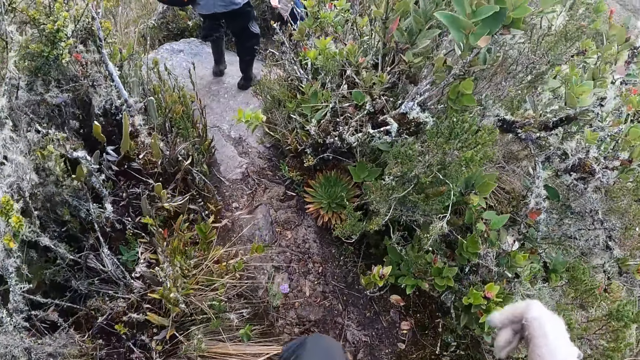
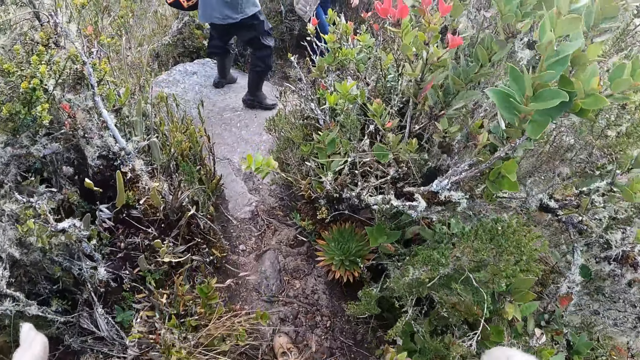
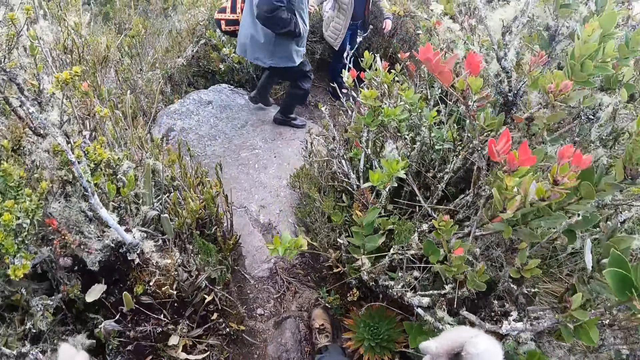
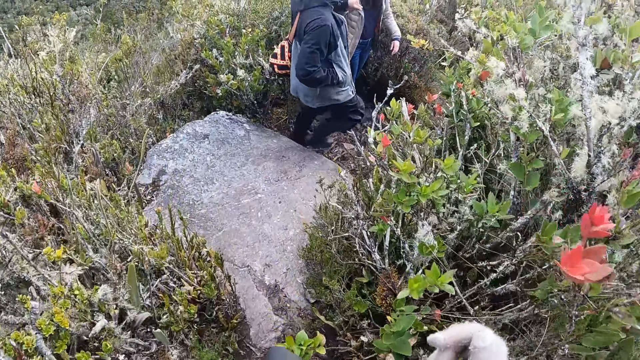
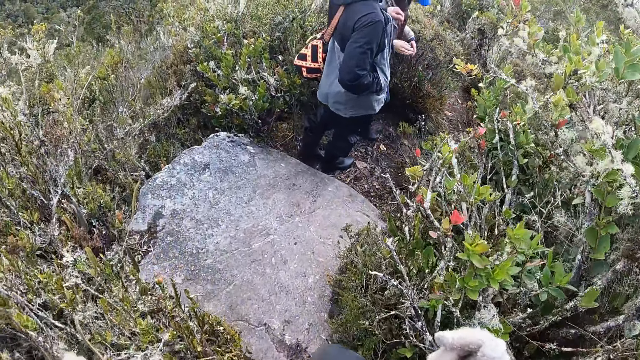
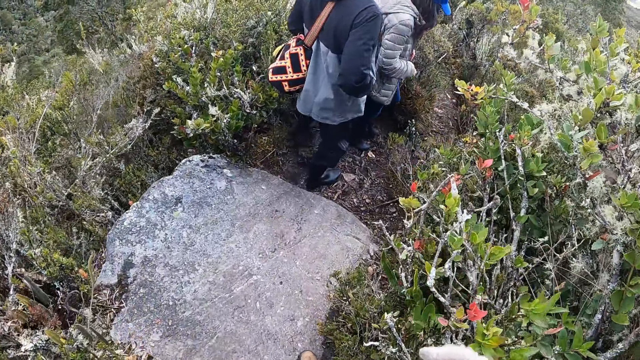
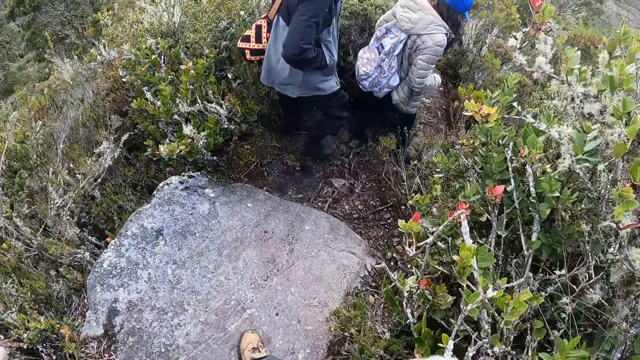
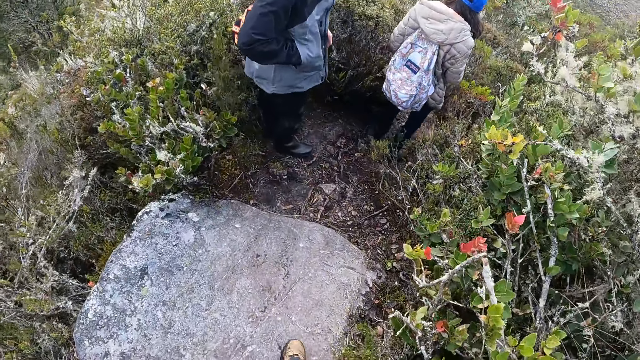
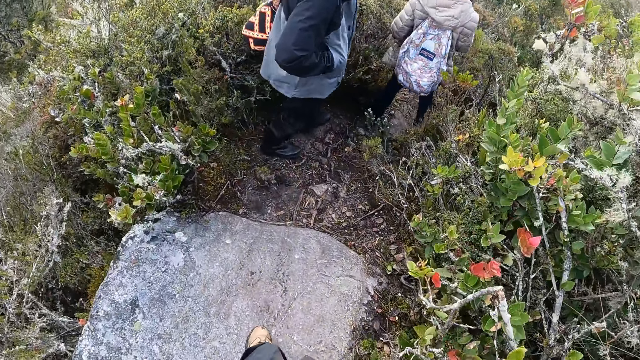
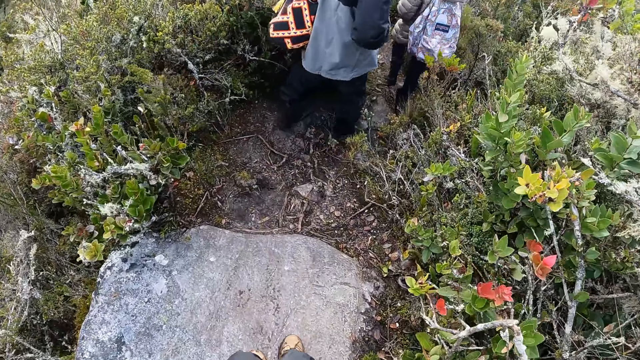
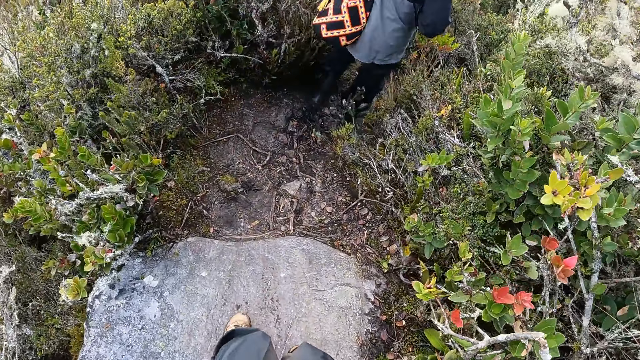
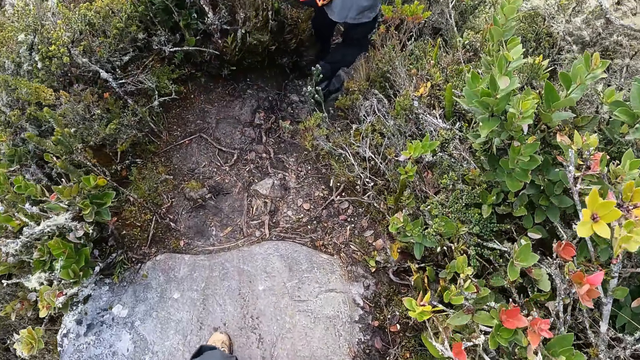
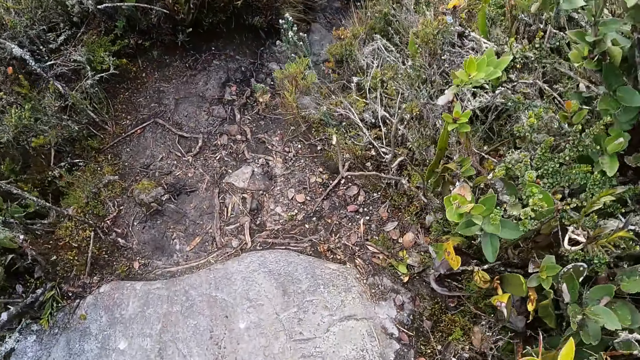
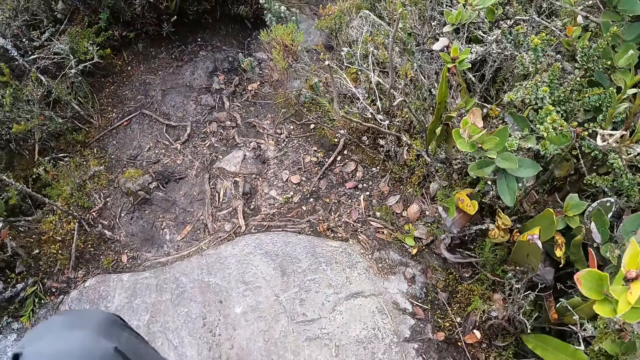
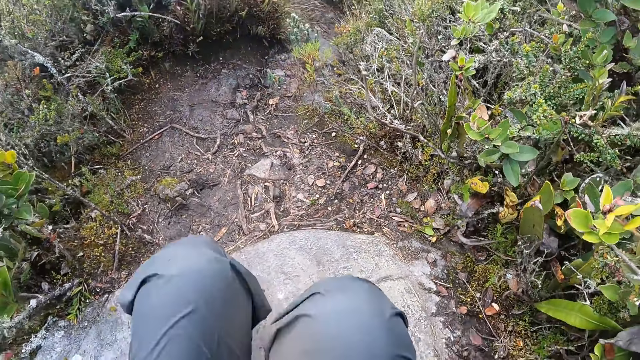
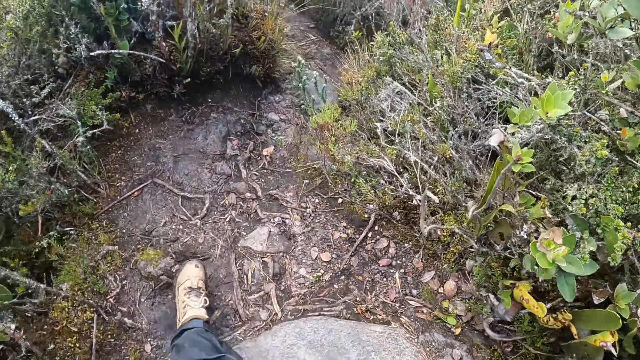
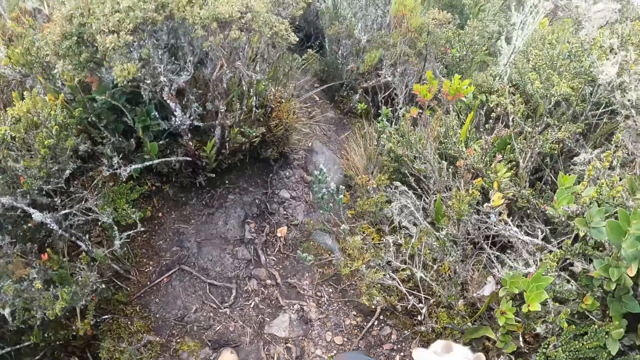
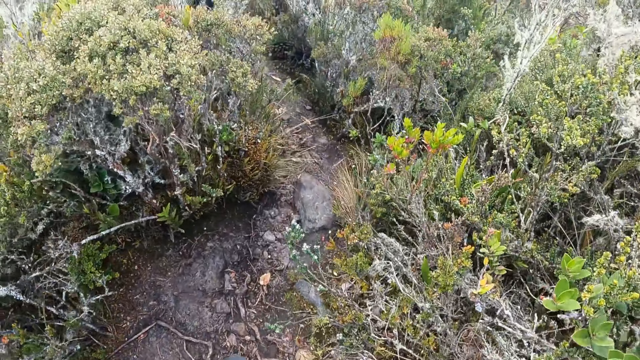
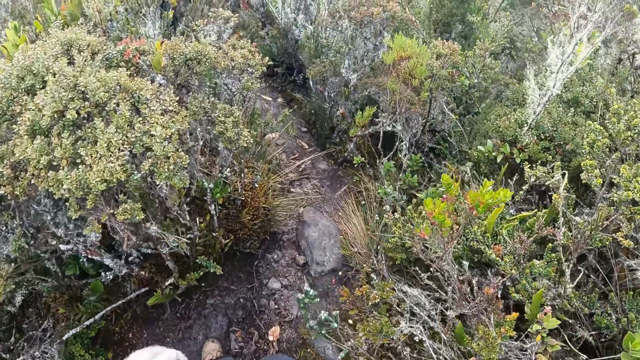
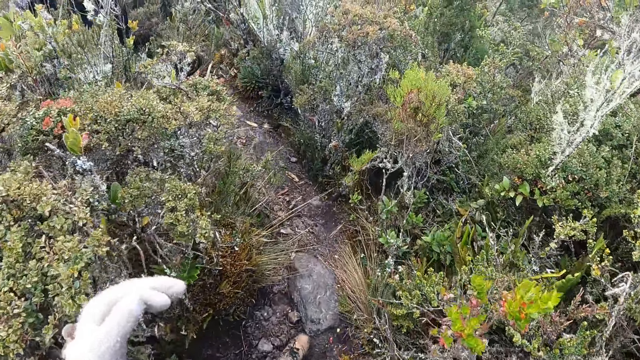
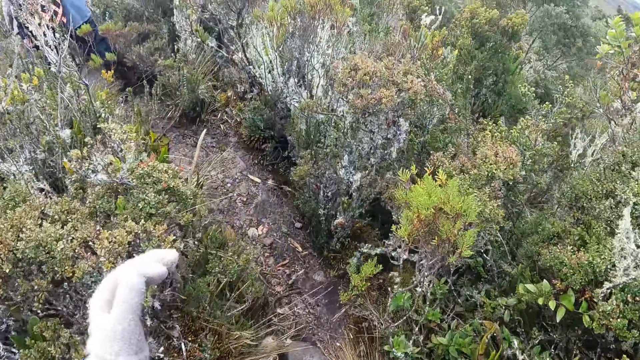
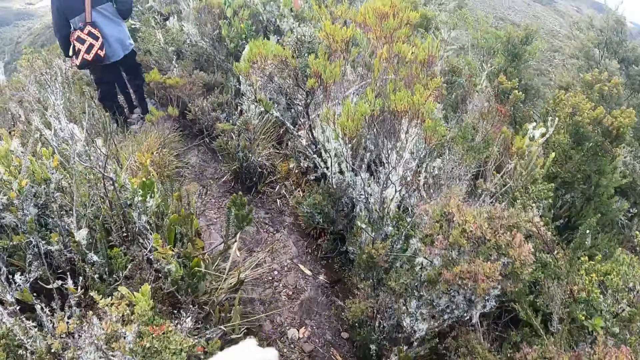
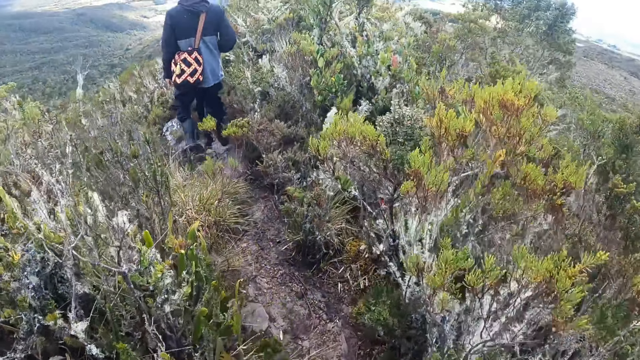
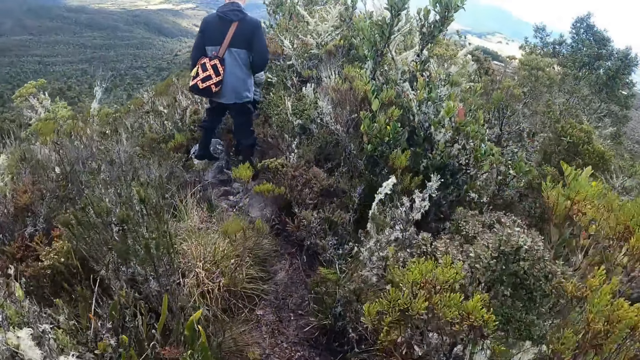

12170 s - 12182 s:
A woman holds the man's left hand with her right hand. The camera wearer walks over the rock down the hill.

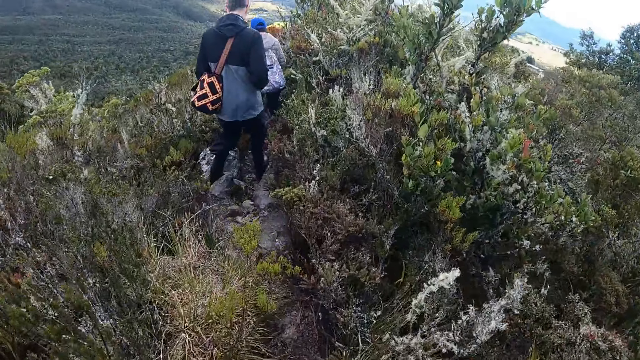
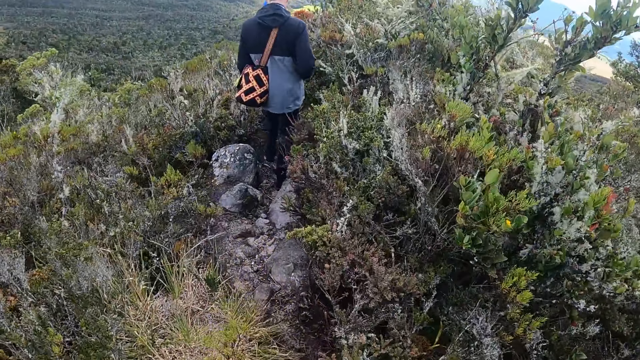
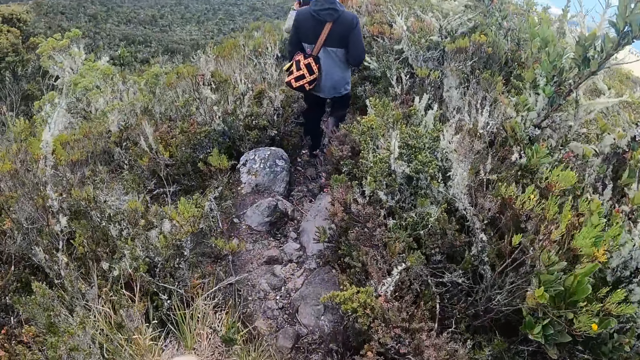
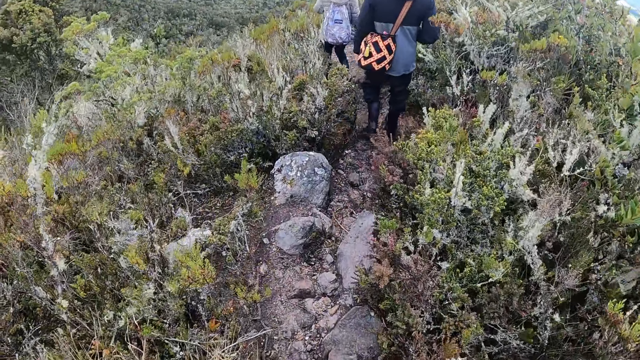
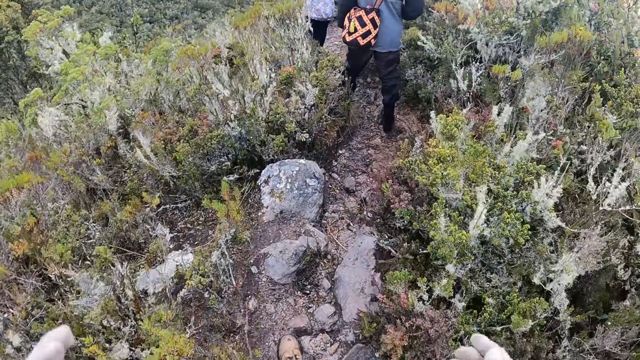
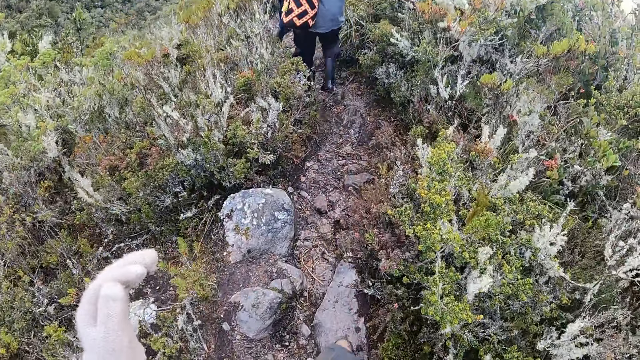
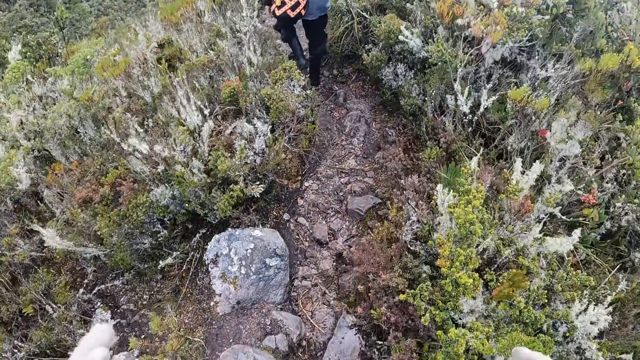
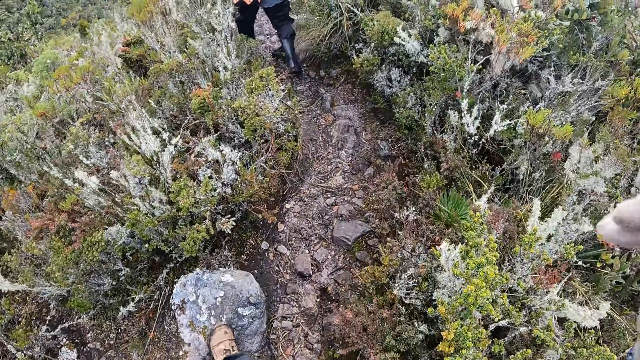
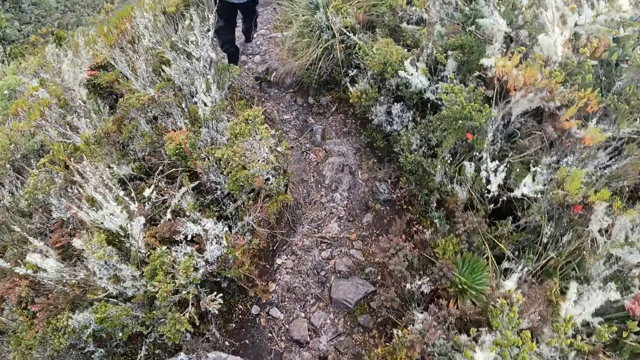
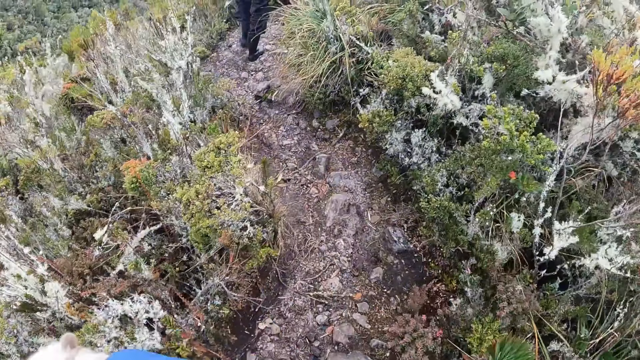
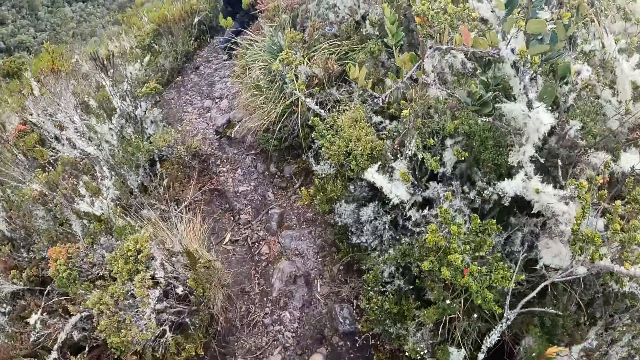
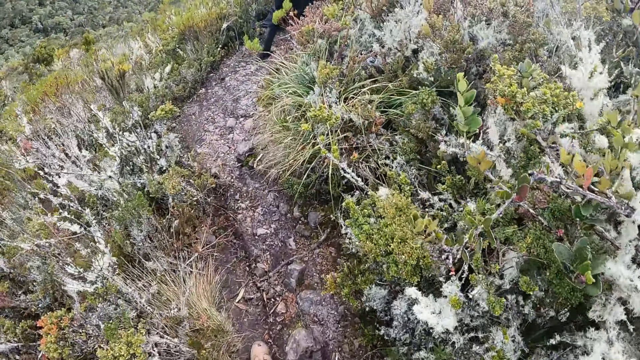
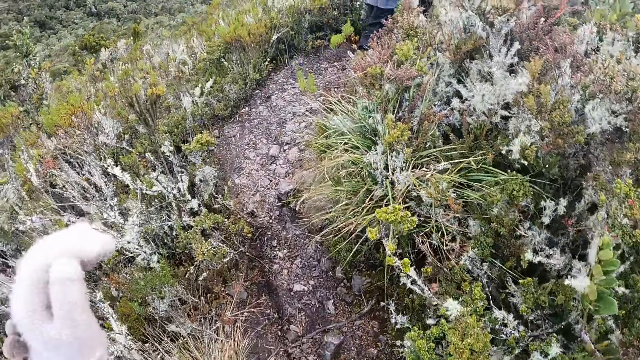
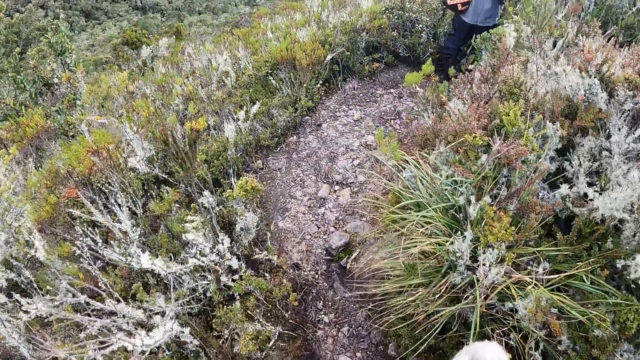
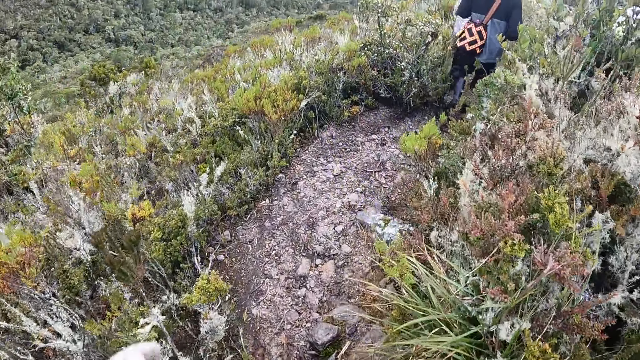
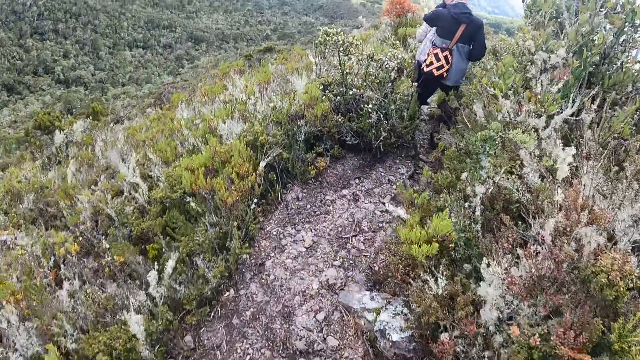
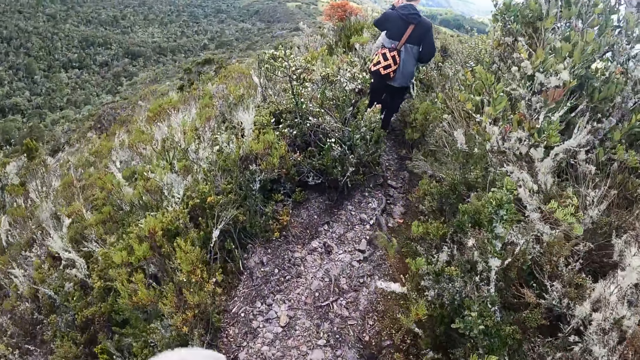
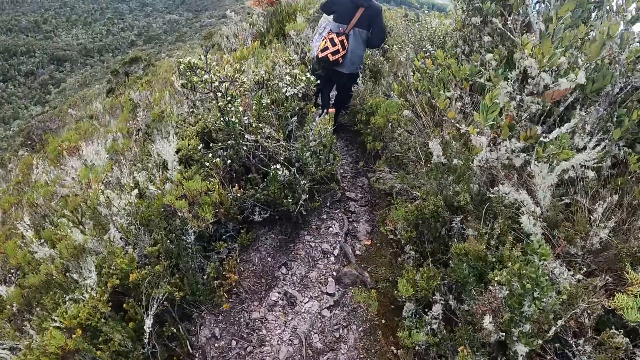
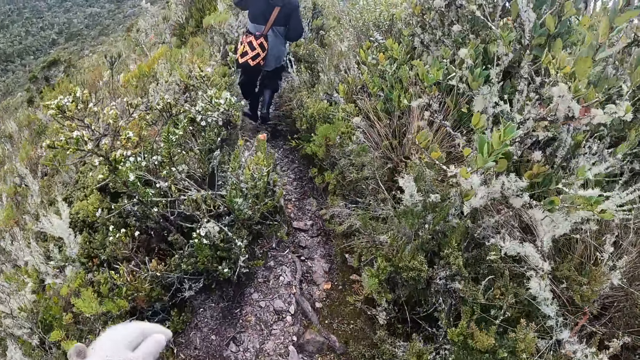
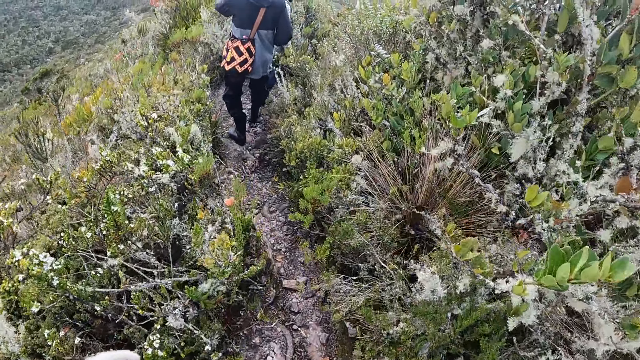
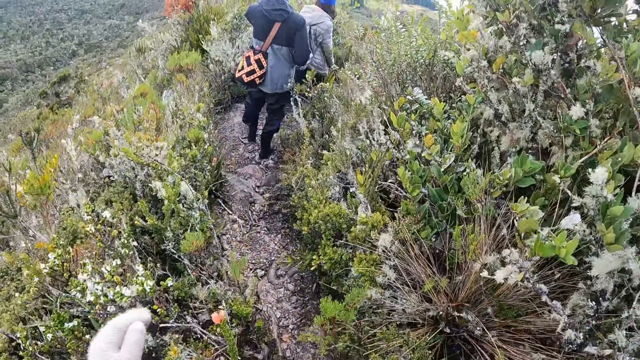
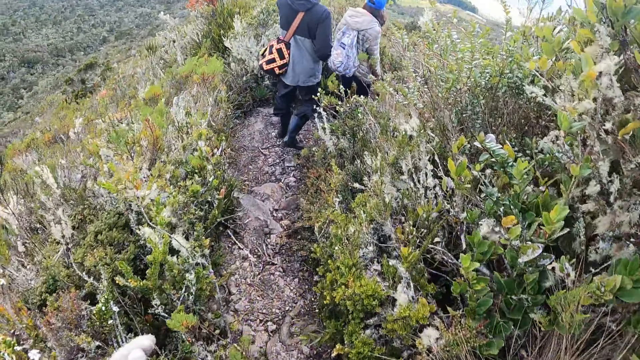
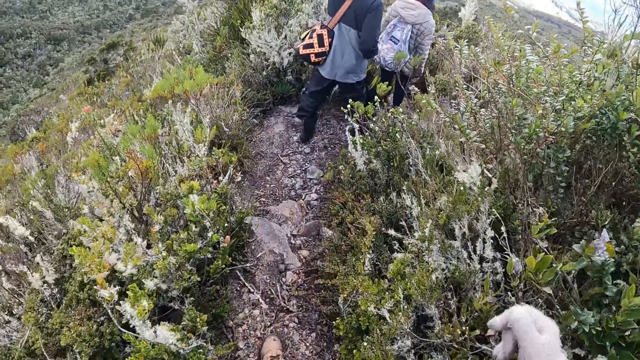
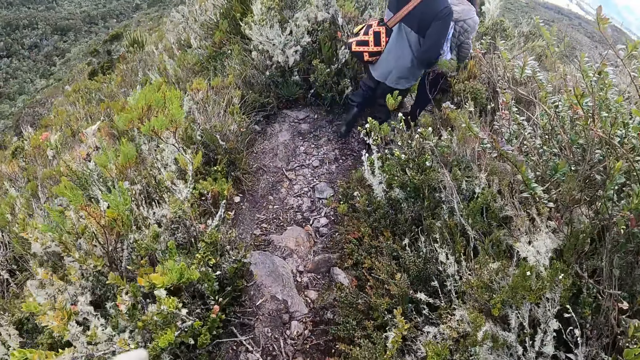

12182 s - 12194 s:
The camera wearer walks over some rocks with both legs. She steps over a rock with her left leg.
